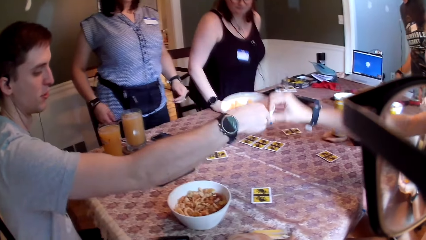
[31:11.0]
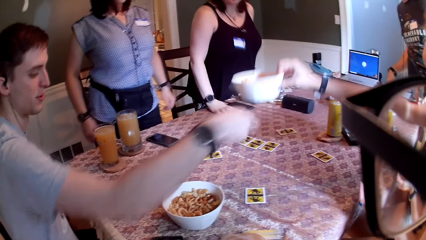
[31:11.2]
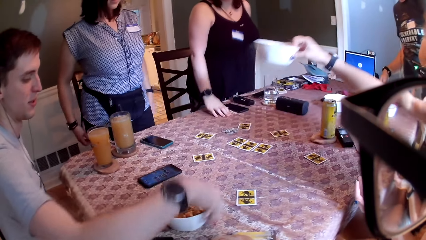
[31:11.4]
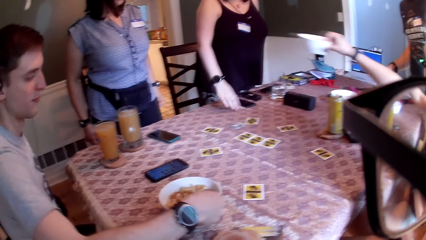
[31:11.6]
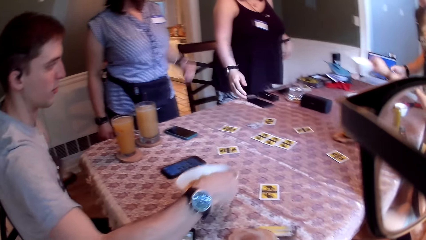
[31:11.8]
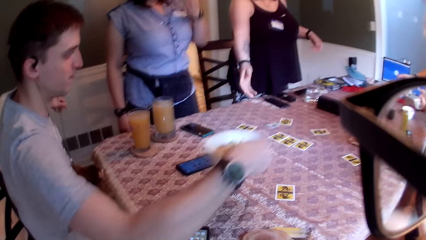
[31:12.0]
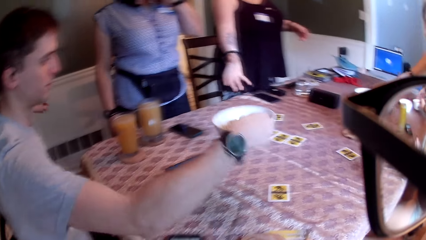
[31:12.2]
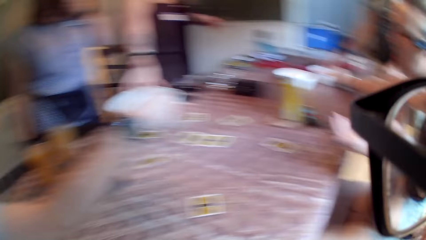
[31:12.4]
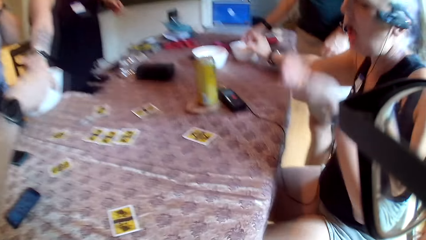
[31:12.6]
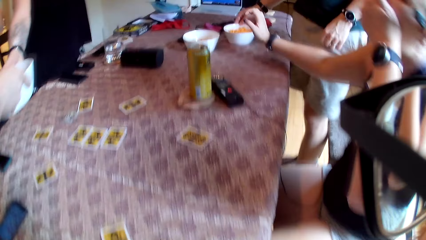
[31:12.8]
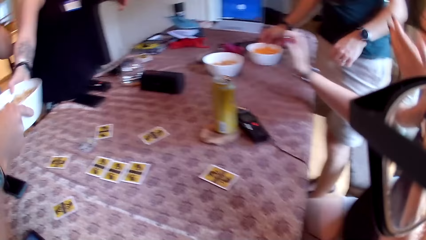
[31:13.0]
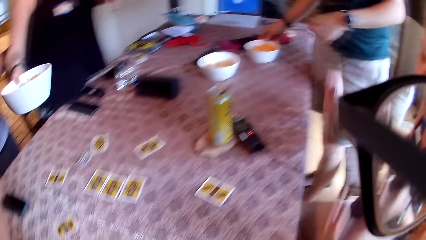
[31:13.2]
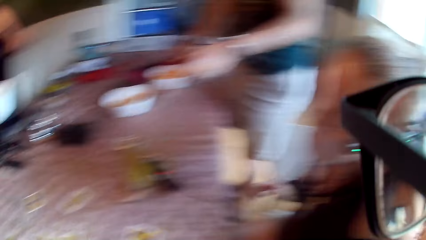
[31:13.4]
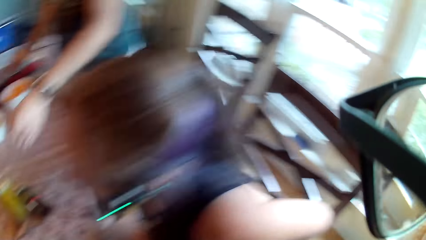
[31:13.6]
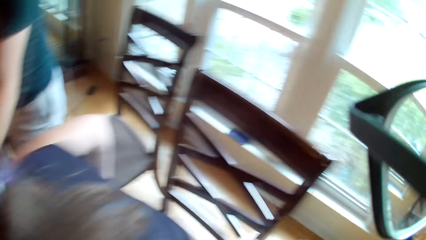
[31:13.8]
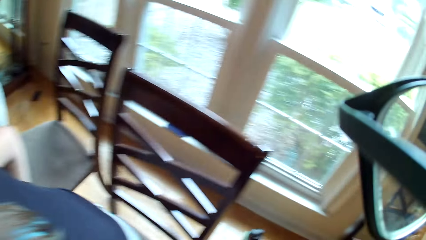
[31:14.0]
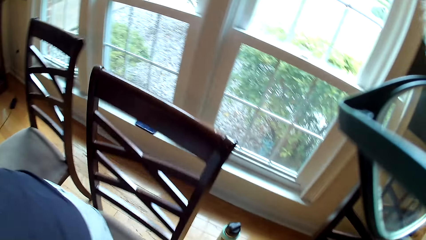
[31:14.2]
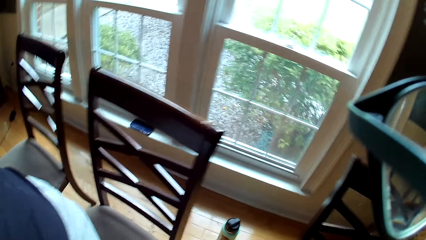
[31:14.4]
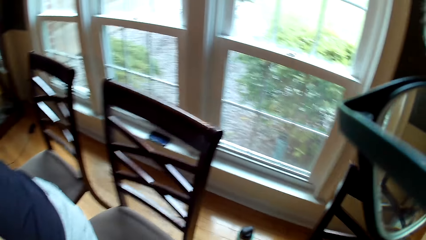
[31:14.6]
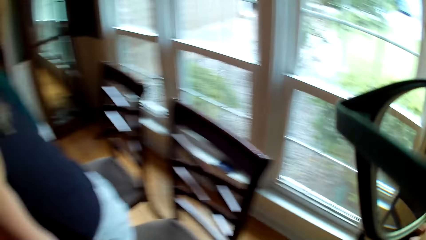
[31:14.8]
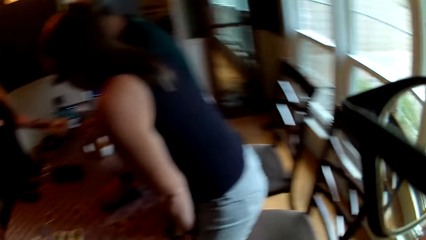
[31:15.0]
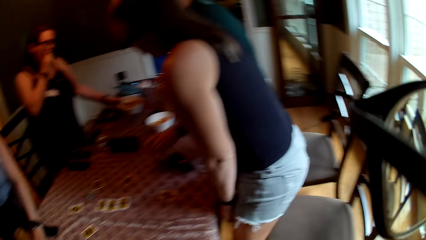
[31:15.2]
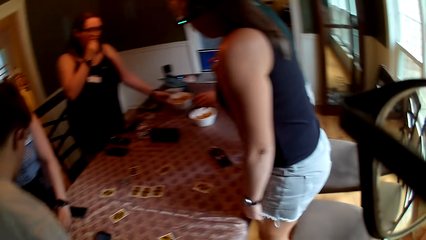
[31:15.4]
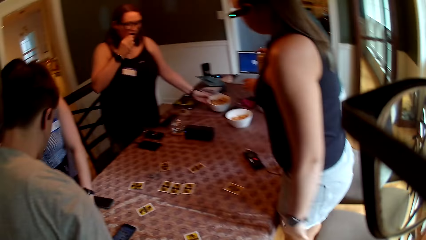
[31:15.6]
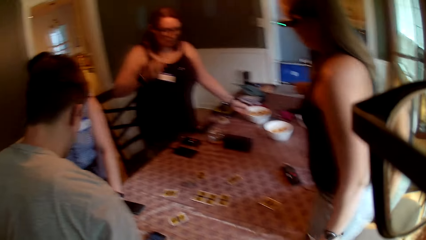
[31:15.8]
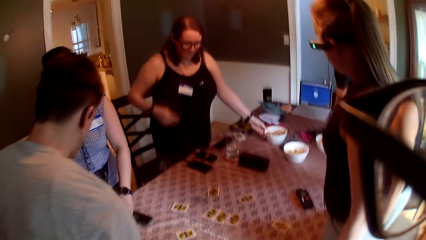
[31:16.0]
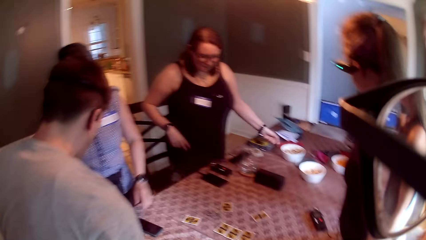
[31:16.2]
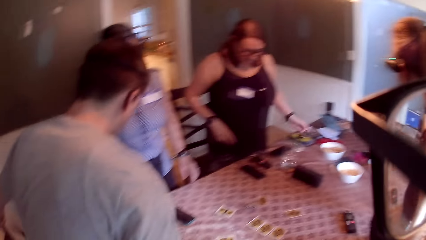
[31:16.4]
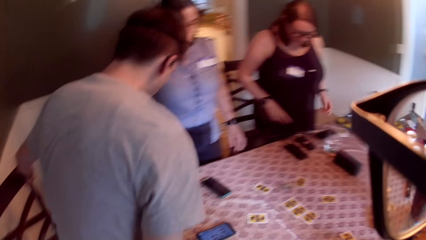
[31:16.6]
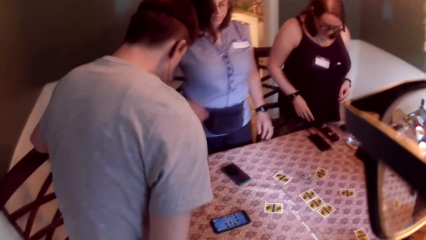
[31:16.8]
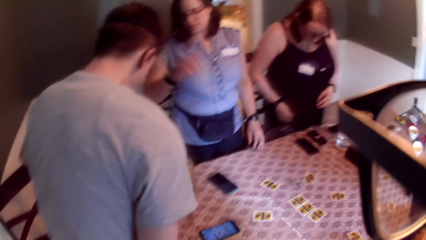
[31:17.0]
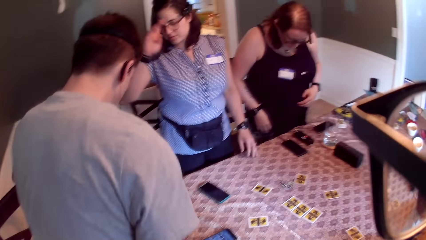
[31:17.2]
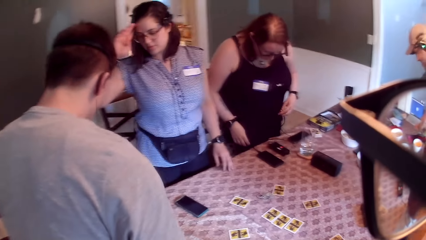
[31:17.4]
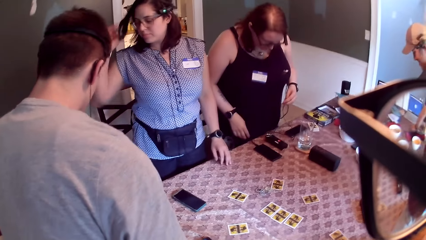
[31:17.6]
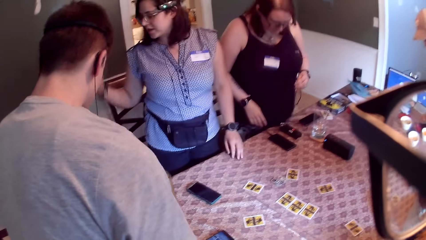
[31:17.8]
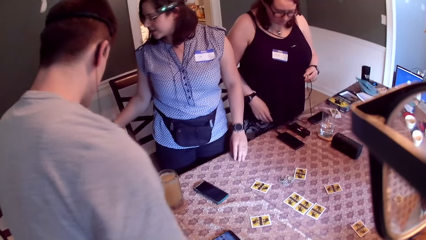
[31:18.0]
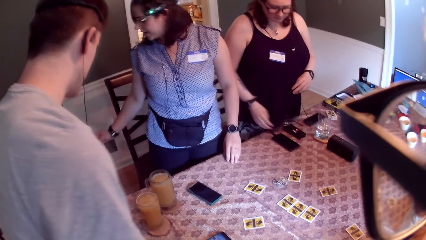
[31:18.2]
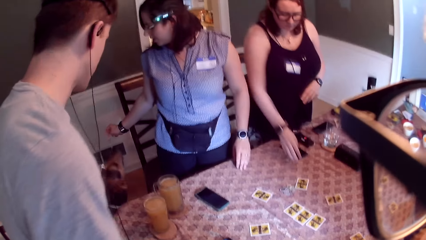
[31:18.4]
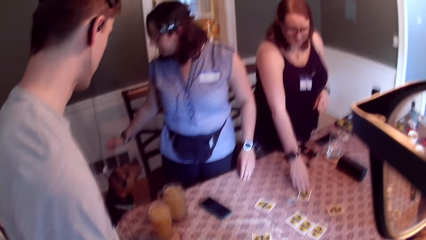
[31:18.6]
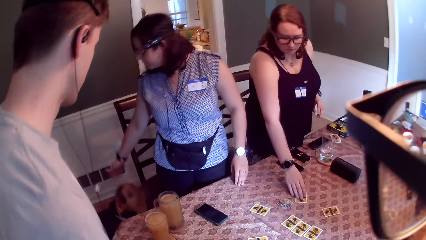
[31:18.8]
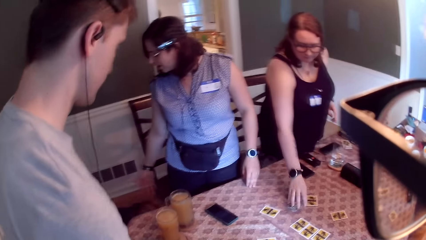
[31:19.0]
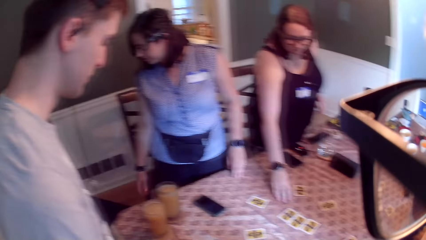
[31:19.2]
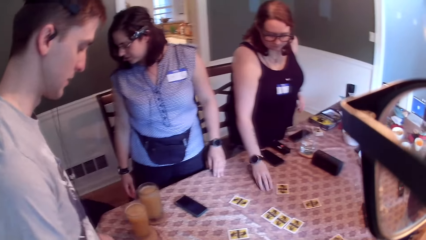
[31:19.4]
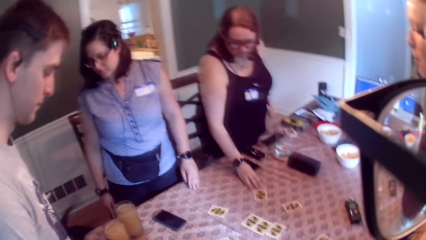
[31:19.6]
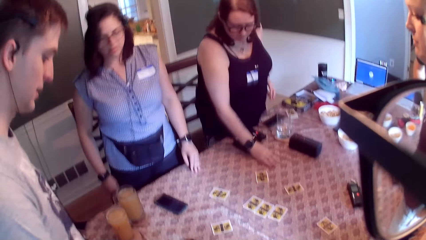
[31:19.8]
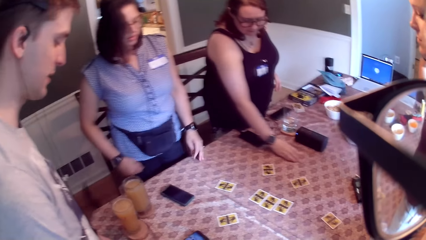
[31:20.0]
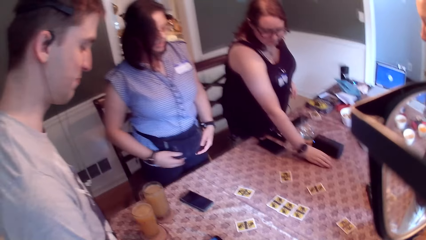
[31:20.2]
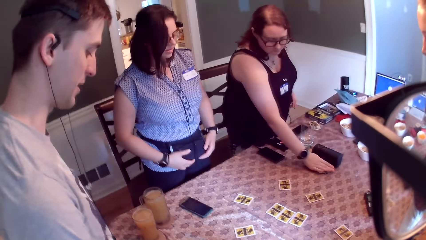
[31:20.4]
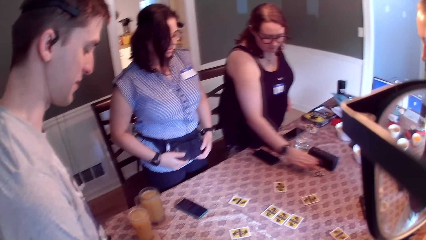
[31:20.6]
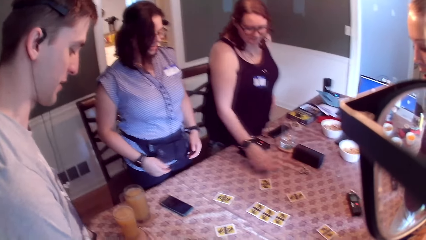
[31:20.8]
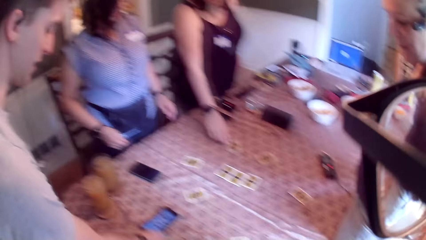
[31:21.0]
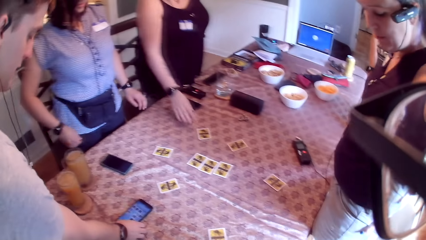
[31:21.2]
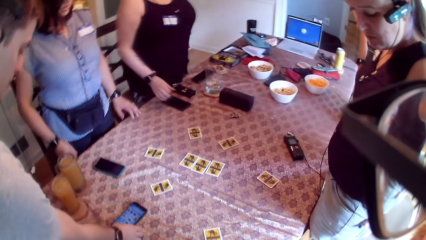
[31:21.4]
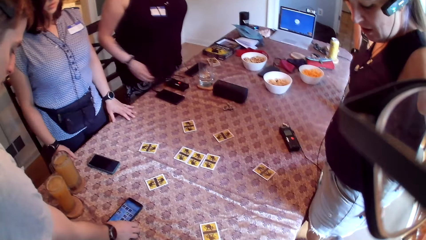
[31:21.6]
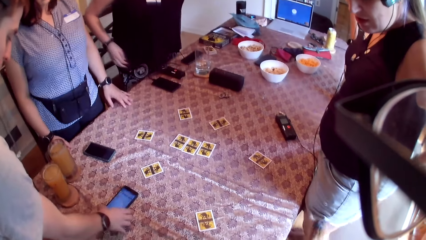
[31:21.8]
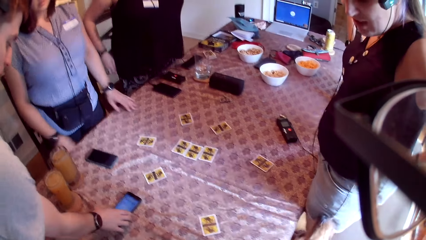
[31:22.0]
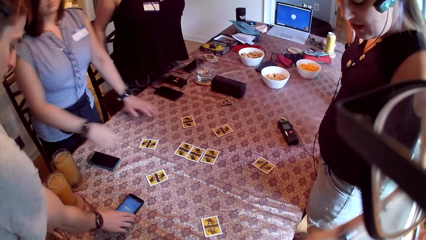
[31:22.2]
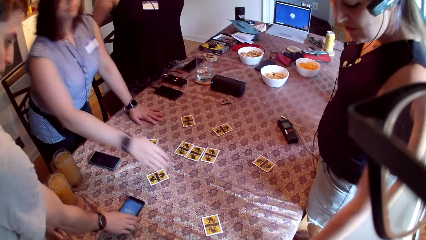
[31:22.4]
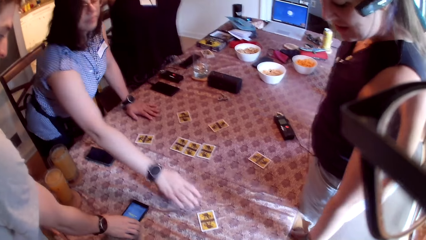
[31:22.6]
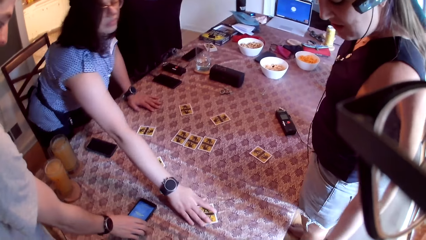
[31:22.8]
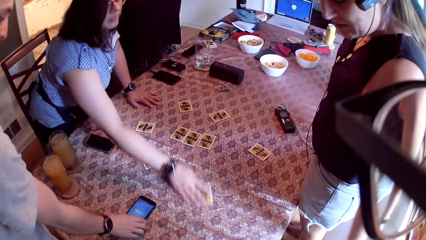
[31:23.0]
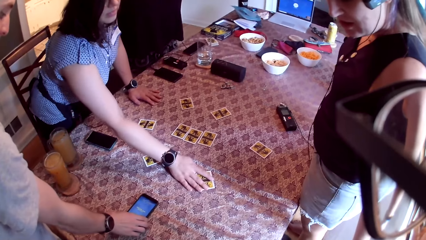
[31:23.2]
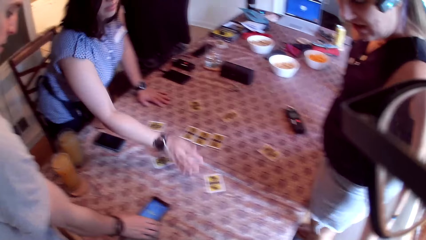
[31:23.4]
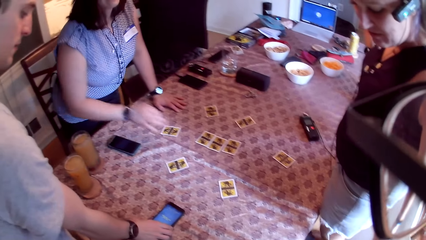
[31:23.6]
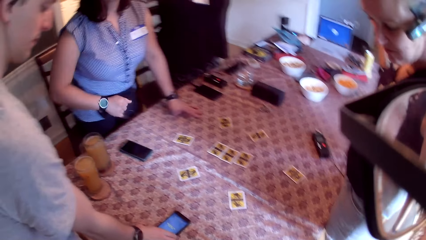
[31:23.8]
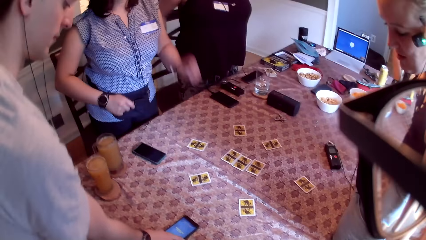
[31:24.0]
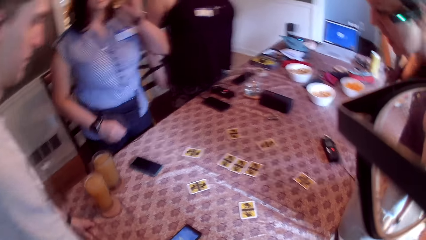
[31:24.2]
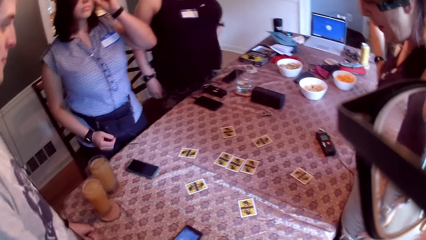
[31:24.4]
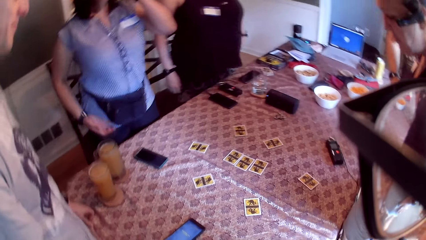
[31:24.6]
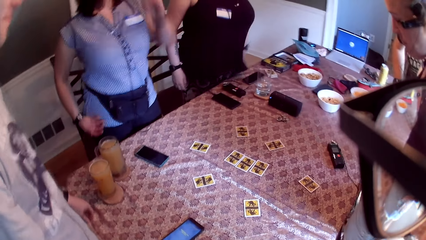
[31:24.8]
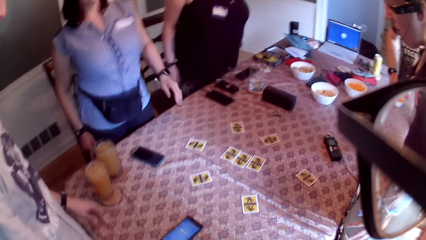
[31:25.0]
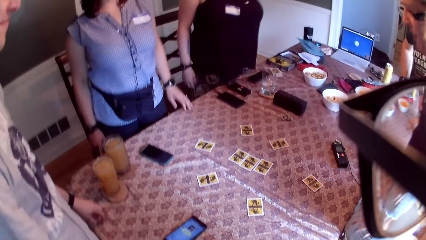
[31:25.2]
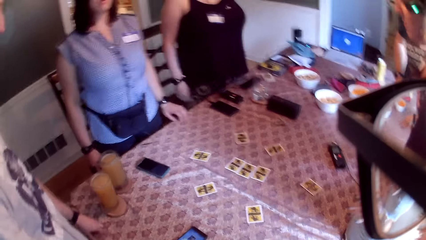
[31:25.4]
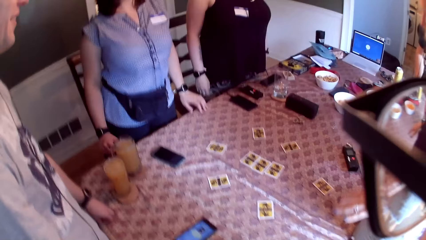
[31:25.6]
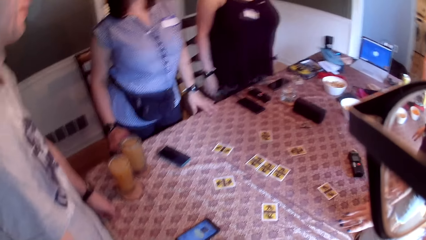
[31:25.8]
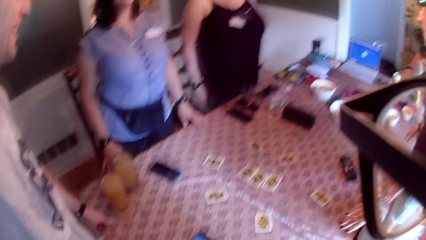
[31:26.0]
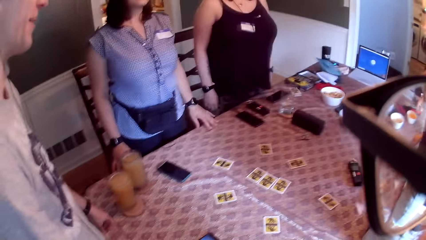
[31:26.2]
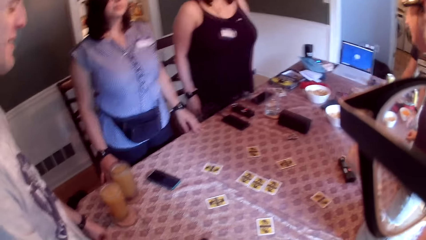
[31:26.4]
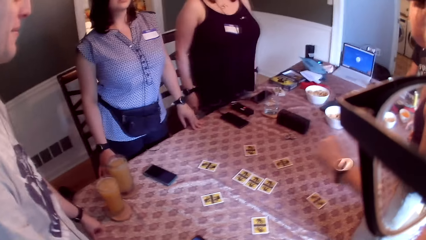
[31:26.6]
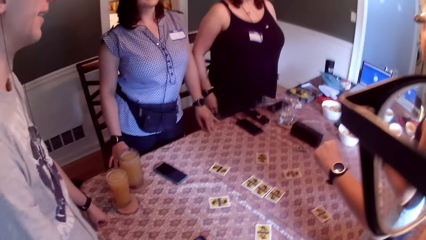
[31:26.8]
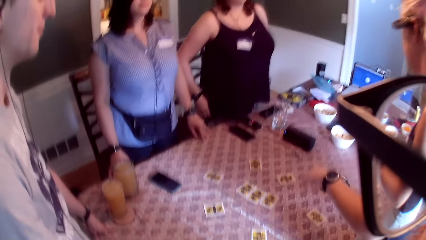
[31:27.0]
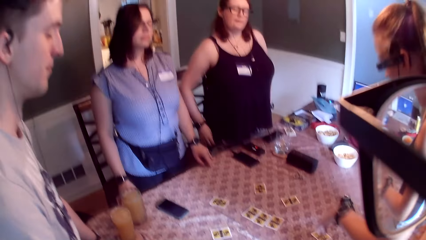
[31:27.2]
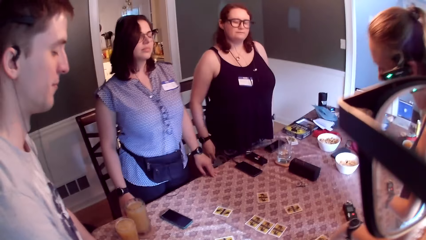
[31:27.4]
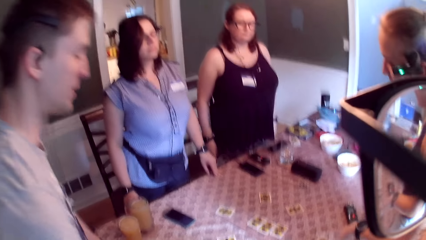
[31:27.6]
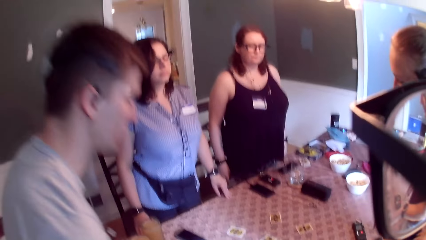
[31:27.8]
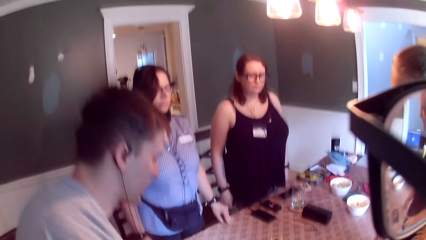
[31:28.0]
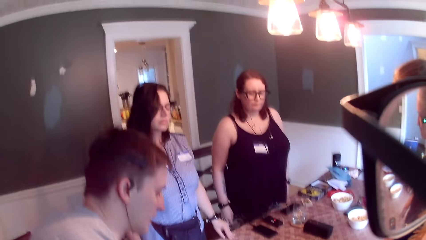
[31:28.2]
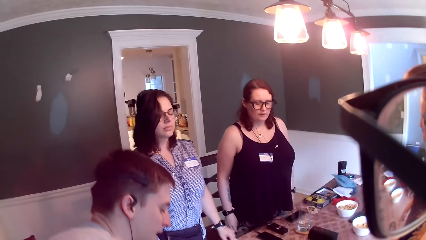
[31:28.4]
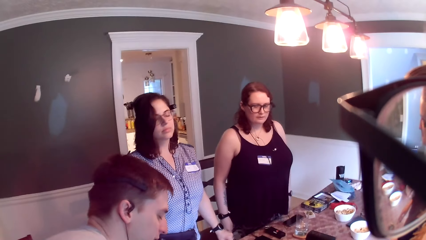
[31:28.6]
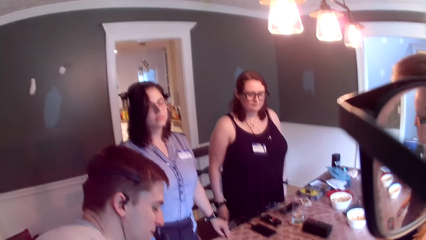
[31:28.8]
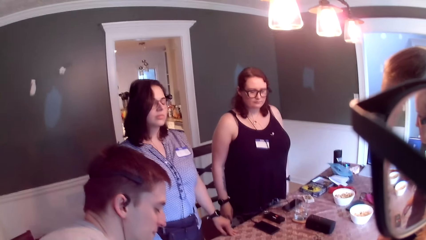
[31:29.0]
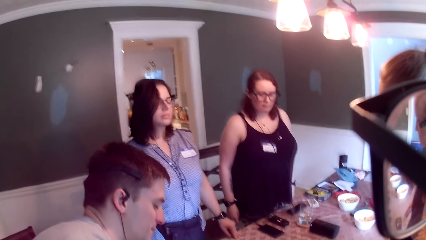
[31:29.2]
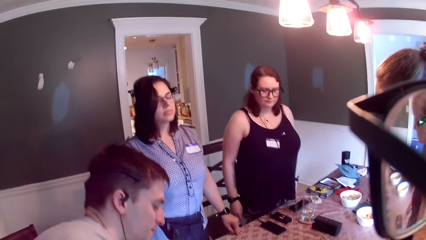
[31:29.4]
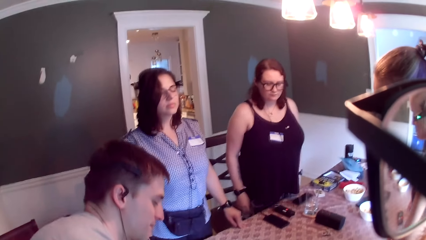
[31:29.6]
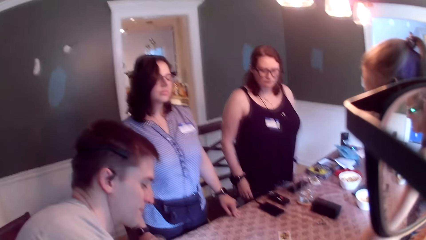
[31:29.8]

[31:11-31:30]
A woman takes the bowl from a man with her right hand. The man picks up the snack bowl from the table with his right hand. The first woman puts the bowl on the table with her right hand. A second woman takes the bowl from the man with her right hand. The camera wearer stands up. The second woman puts the bowl on the table with her right hand and adjusts the cord with her left hand. A third woman touches her hair with her right hand. The camera wearer looks around the table. The third woman interacts with the dog. The second woman shifts the card on the table with her right hand and shifts the game tokens on the table with her right hand. The man taps the phone on the table with his right hand. A woman talks to the camera wearer. The man shifts the phone on the table with his right hand. The third woman shifts the card on the table with her right hand. The camera wearer gazes at colleagues. A man, a woman and another woman bop to the music.
